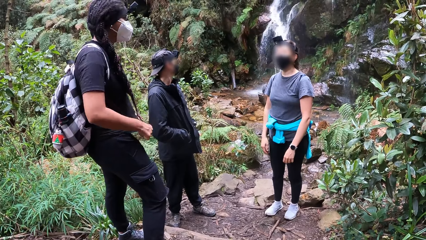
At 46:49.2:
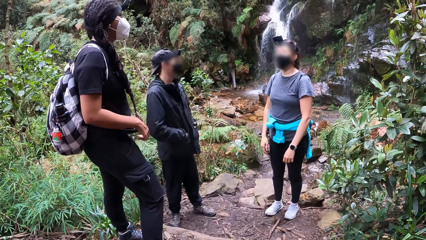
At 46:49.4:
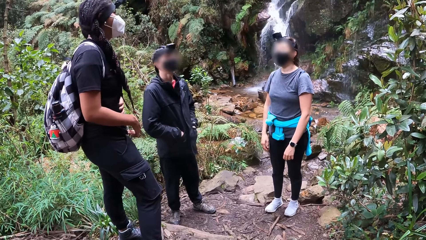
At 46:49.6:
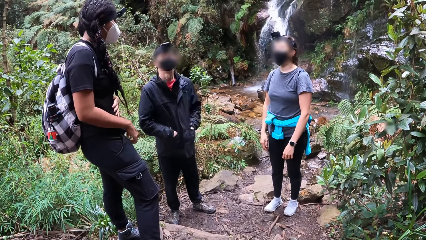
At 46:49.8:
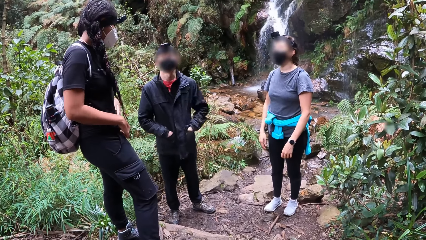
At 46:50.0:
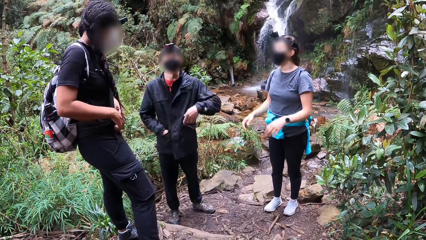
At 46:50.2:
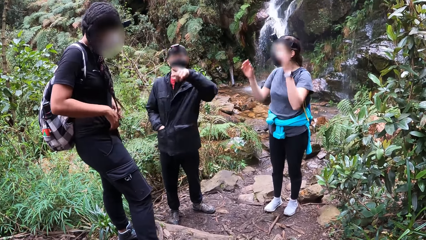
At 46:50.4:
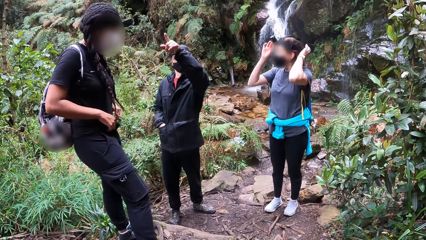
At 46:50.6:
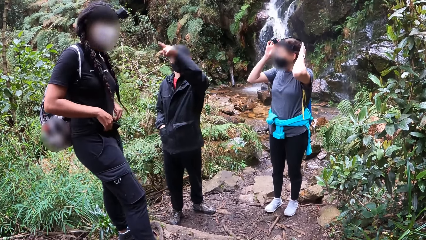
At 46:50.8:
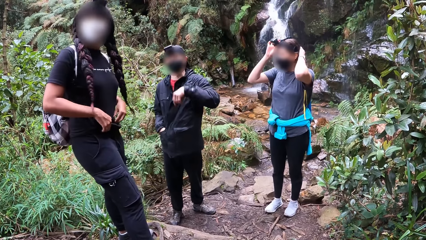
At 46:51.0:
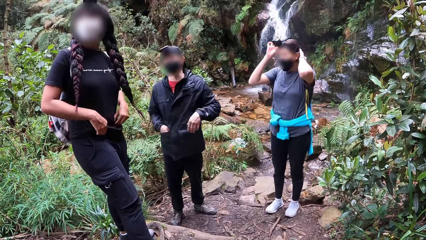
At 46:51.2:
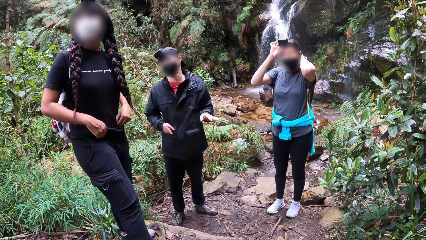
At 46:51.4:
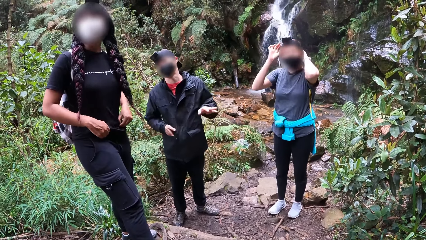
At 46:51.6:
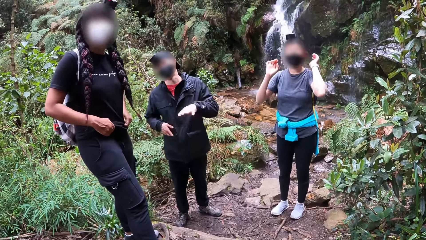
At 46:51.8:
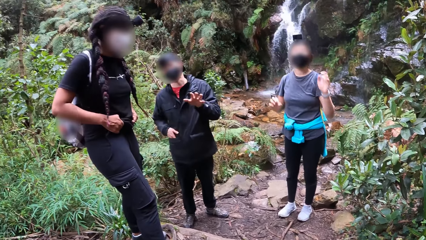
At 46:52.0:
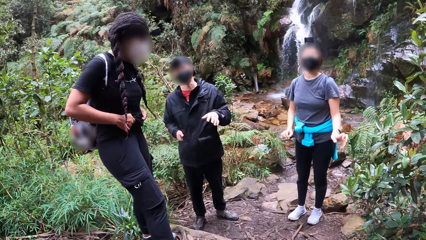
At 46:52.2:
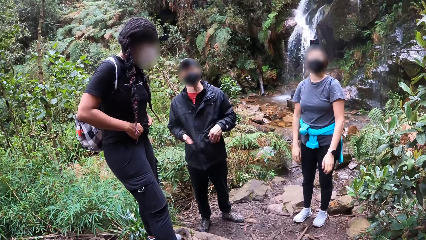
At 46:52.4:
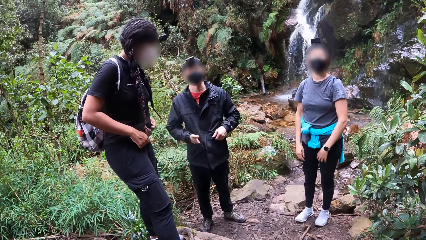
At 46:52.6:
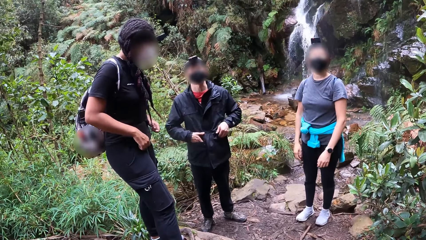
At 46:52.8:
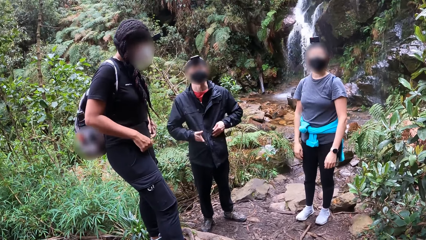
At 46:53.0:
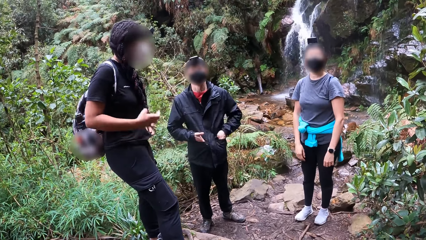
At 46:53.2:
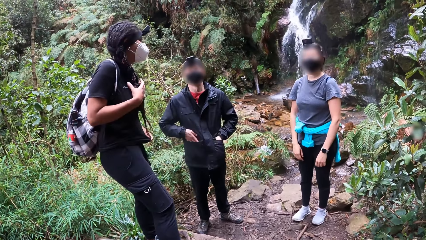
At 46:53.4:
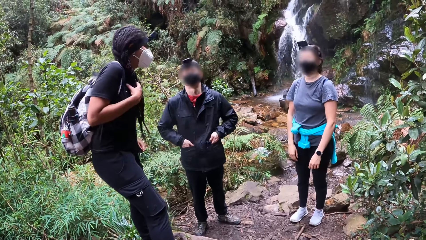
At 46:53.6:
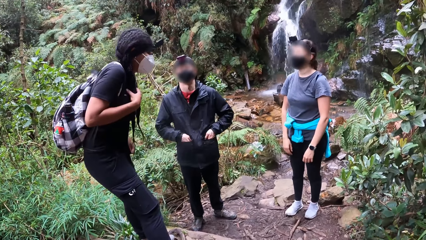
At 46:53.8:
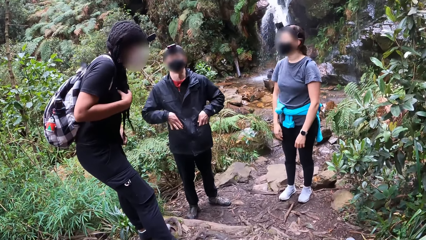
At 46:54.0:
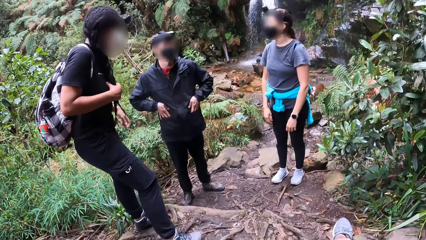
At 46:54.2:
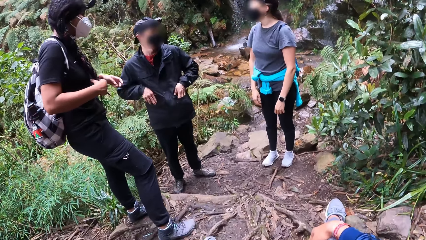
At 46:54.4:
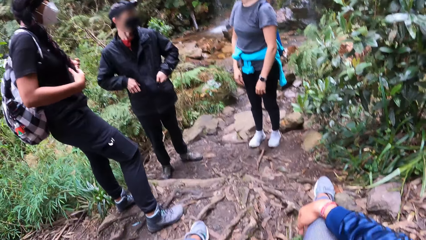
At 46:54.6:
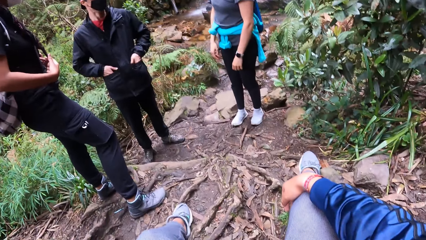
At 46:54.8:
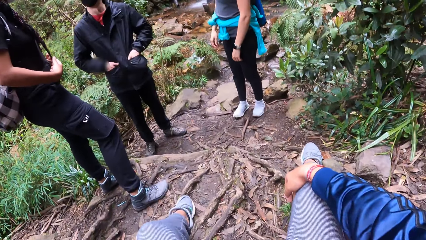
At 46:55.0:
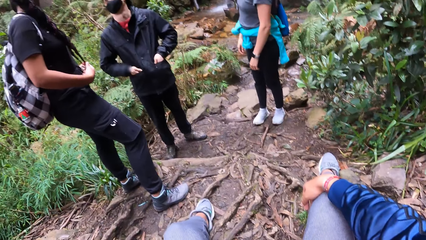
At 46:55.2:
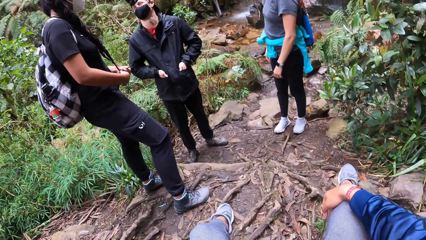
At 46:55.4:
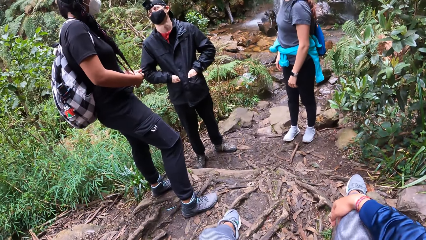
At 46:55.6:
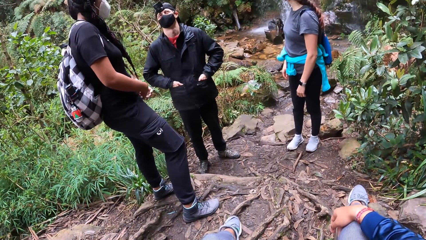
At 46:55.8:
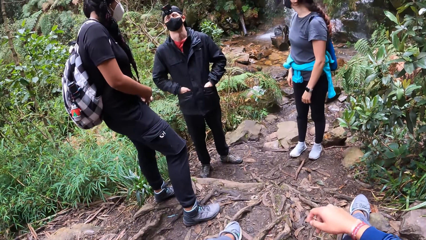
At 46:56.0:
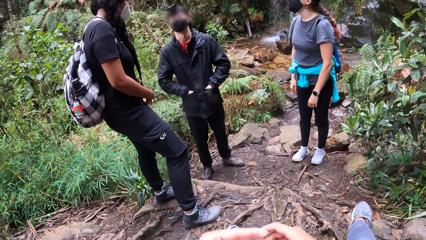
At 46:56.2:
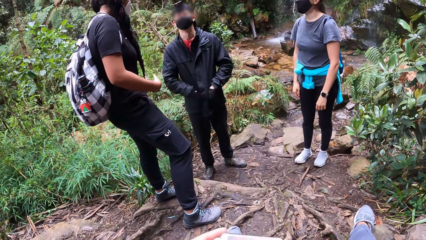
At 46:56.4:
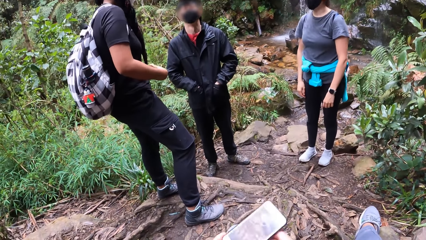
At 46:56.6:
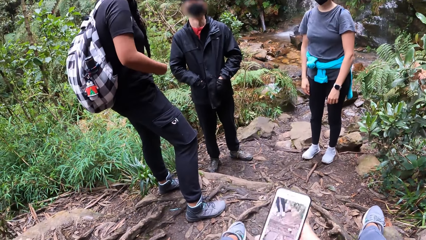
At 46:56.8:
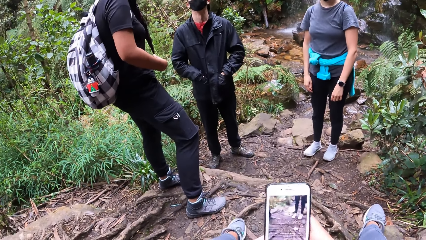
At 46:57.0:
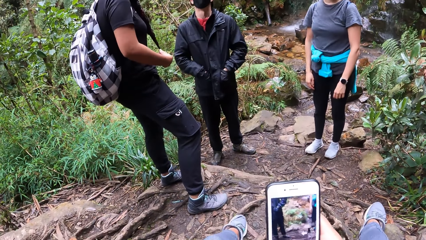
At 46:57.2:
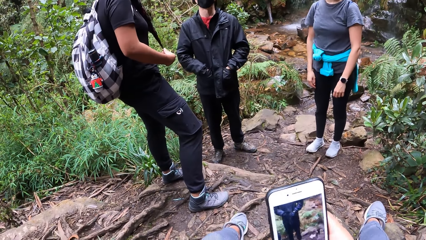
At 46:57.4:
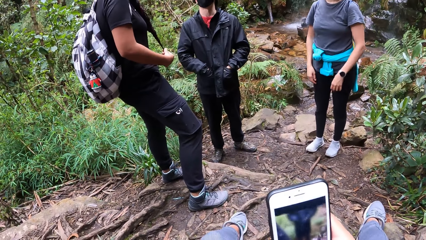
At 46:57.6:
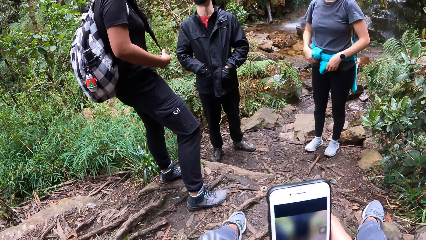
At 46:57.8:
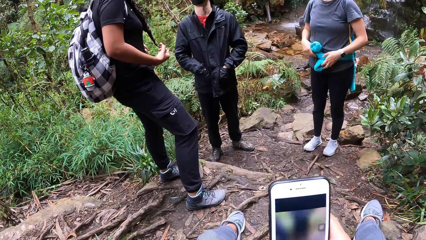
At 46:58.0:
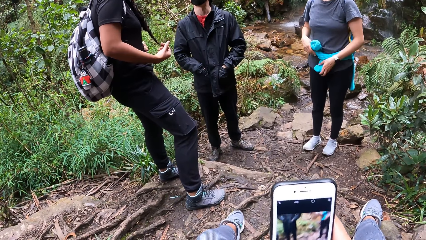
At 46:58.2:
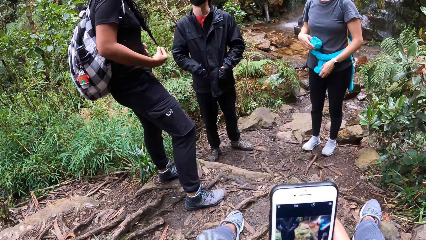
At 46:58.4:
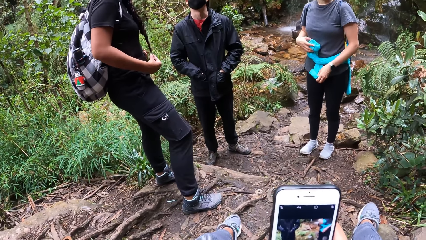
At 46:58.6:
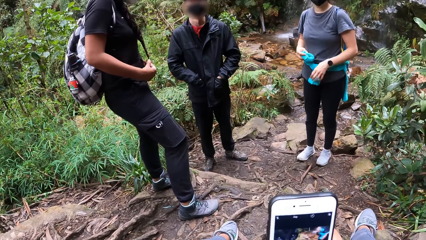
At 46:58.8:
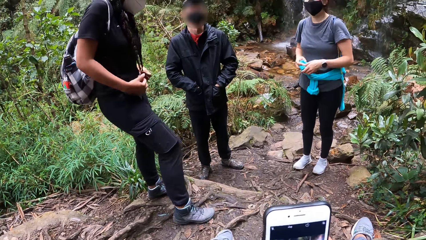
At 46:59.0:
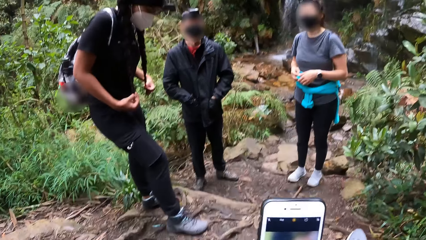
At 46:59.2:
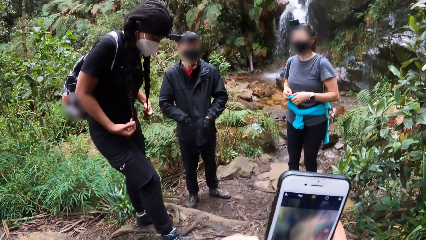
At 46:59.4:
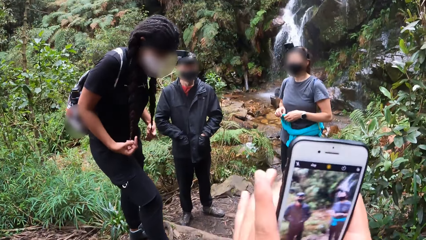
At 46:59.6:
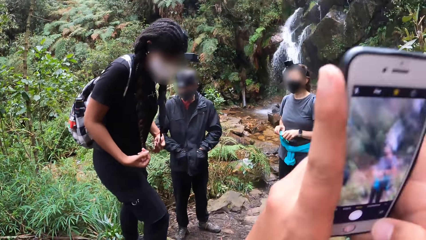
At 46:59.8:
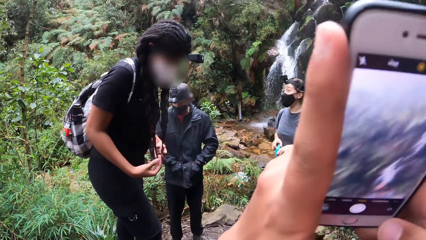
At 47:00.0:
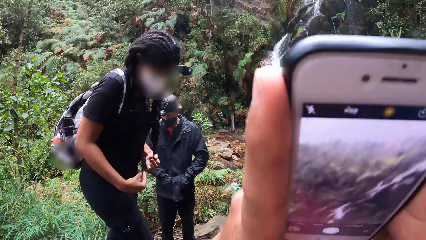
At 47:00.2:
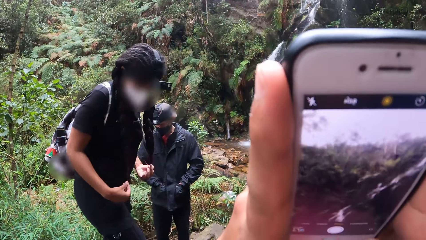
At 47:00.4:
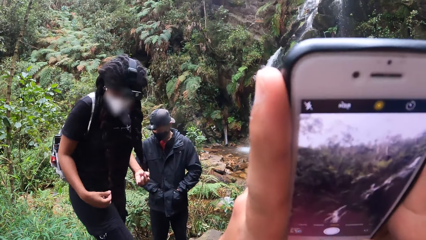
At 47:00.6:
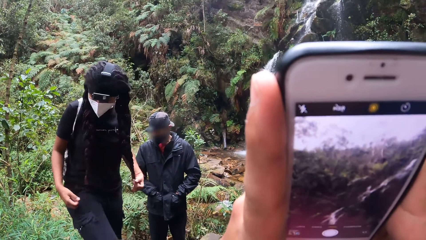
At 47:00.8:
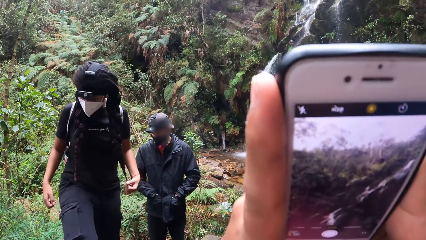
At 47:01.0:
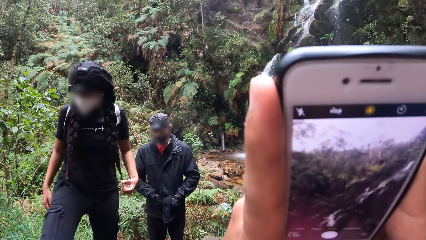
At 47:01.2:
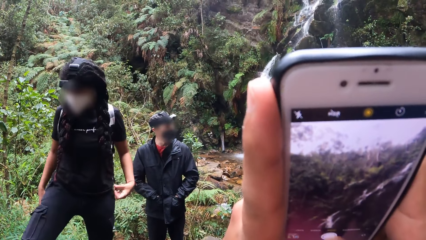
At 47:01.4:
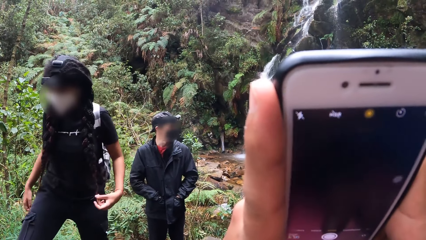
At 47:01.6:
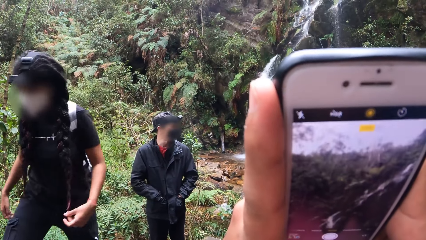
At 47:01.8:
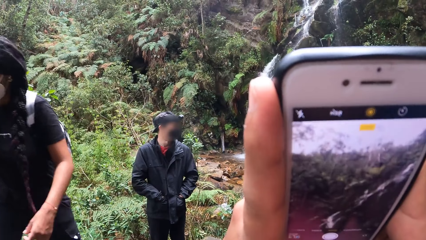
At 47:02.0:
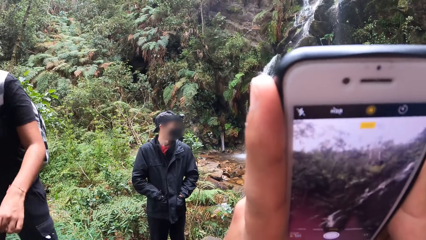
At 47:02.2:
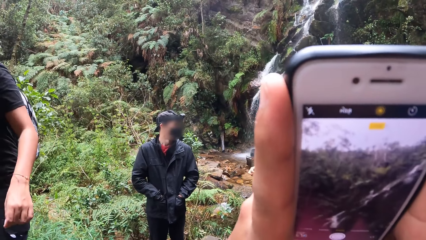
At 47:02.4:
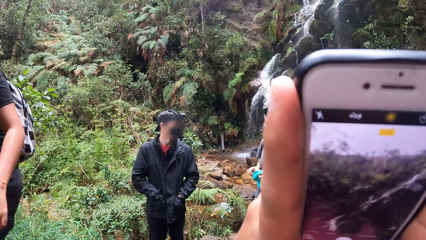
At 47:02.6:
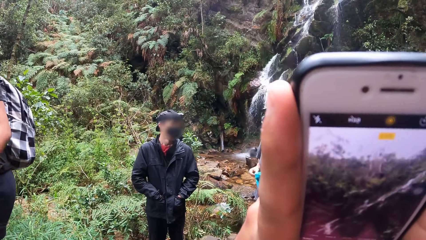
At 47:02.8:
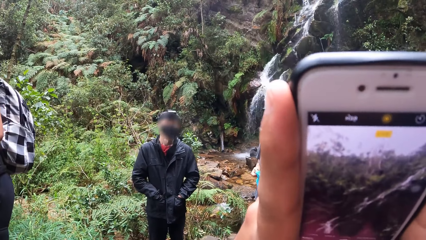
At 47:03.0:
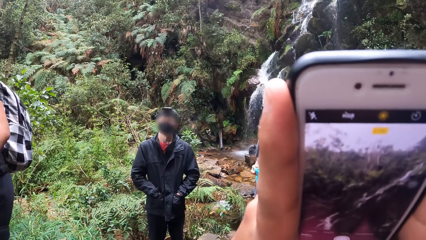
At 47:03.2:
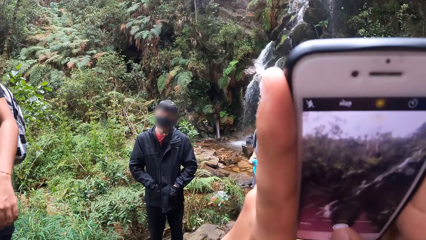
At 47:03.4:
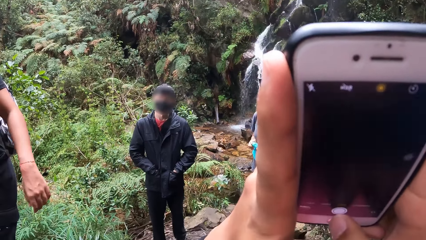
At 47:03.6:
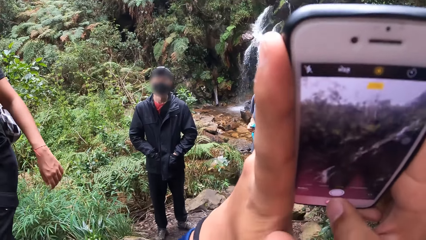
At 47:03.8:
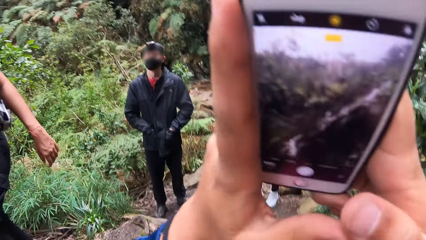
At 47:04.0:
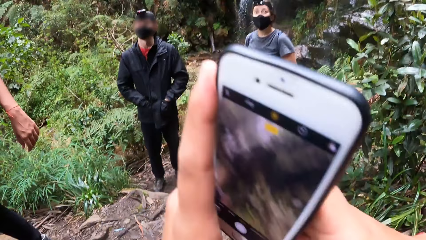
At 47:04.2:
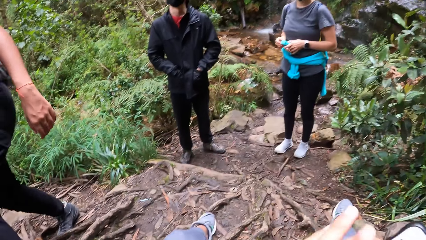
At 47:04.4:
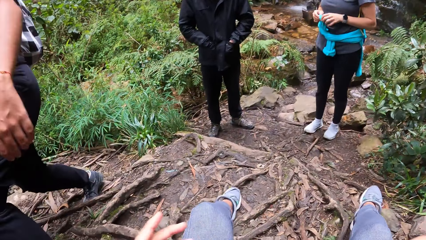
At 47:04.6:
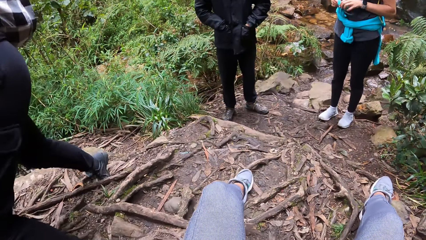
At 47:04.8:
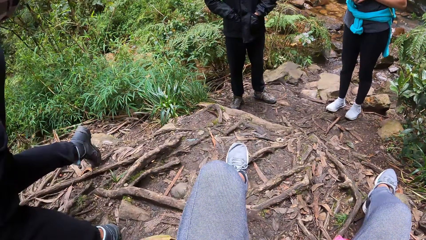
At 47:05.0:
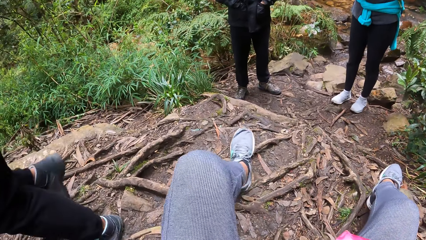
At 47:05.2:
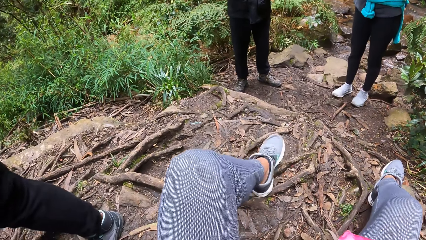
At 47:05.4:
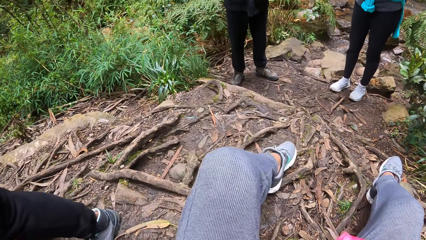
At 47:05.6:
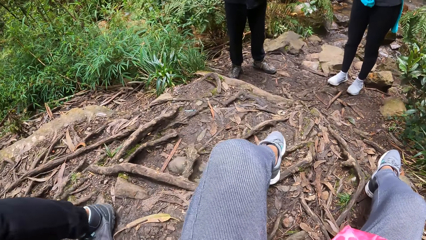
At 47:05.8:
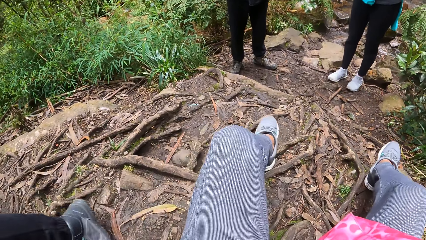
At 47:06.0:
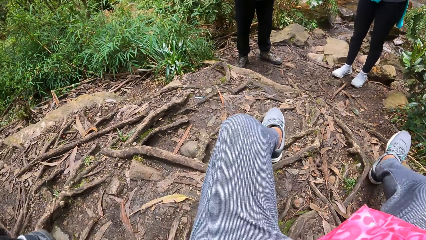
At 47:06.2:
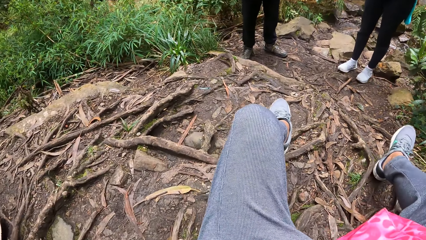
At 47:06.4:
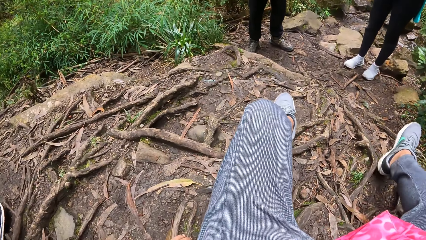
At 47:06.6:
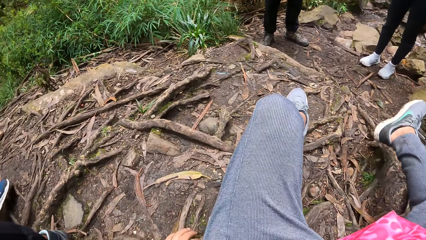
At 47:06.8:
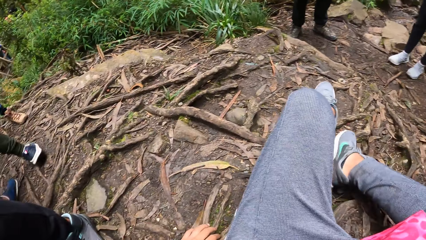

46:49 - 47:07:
A woman adjusts a camera on her head with her two hands. The camera wearer operates the phone with his two hands. He takes a photo with the phone in his two hands.
